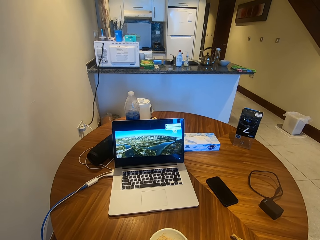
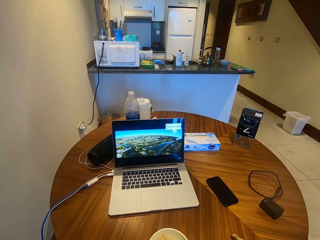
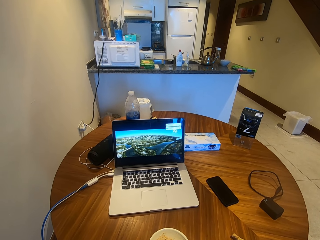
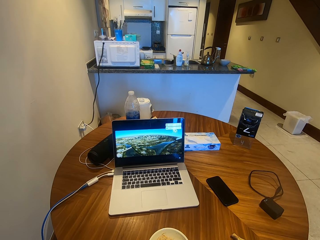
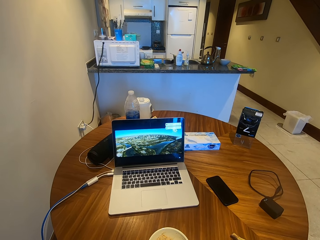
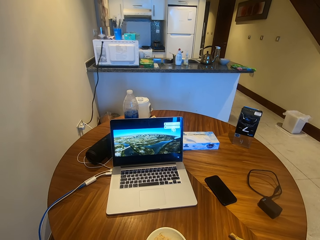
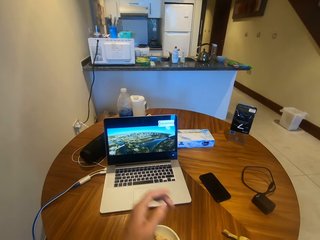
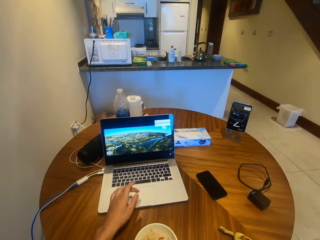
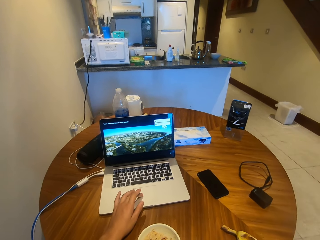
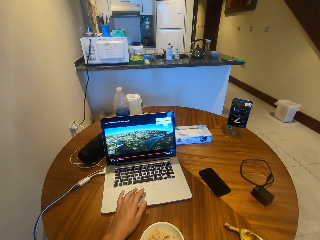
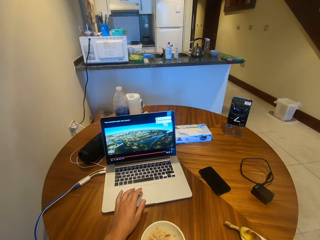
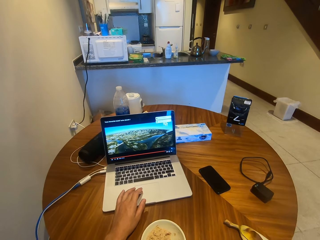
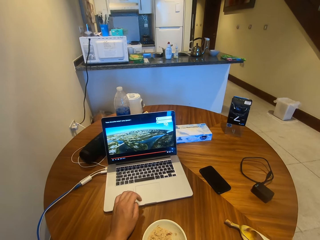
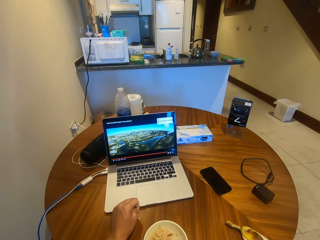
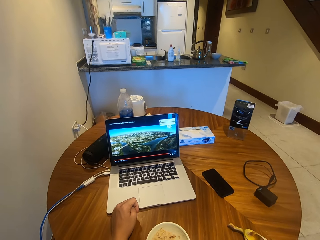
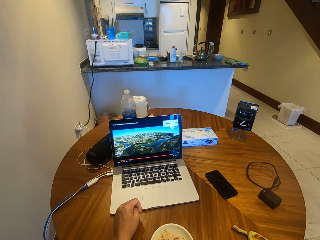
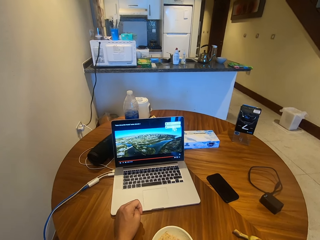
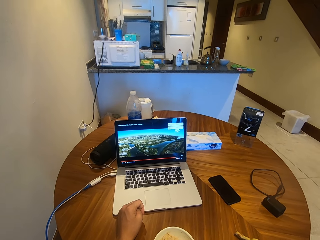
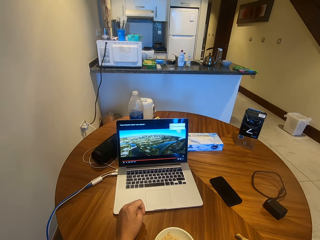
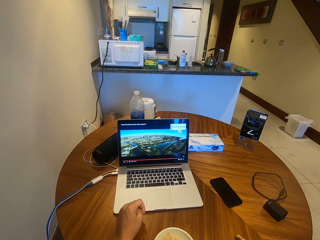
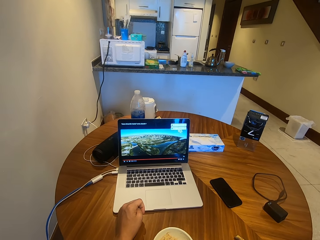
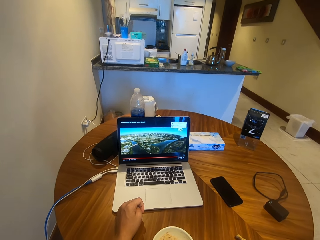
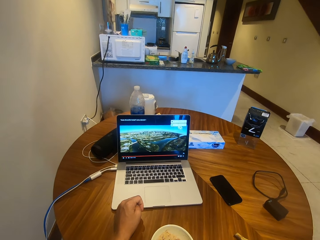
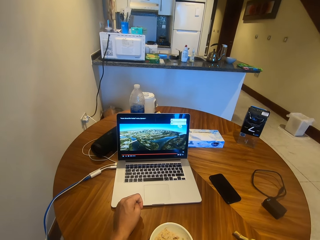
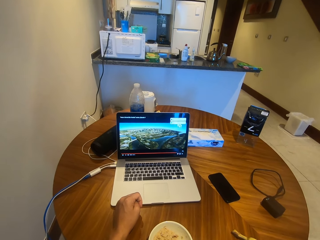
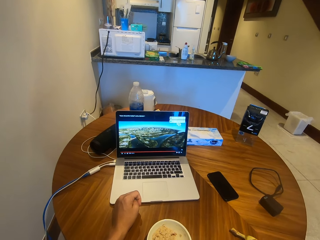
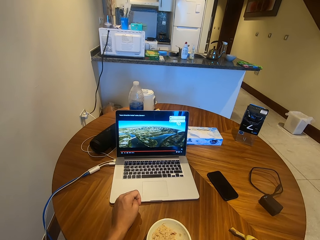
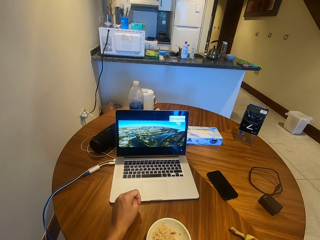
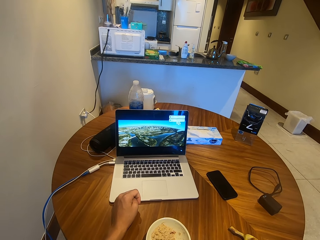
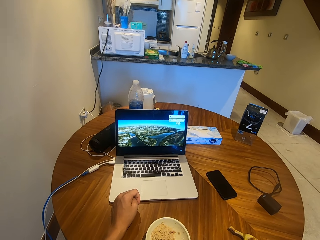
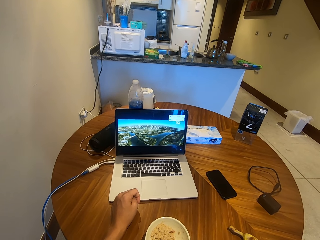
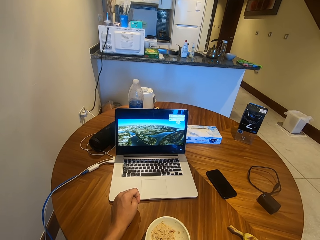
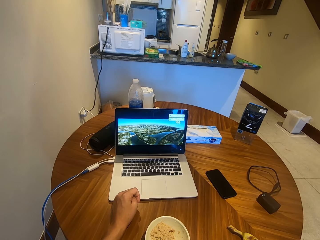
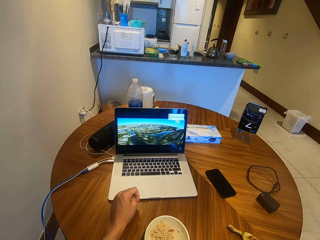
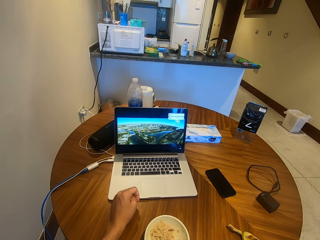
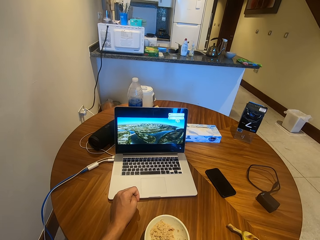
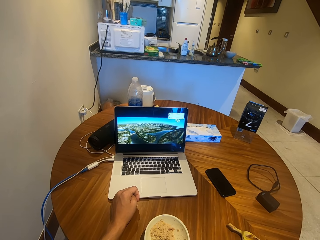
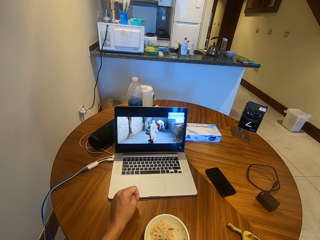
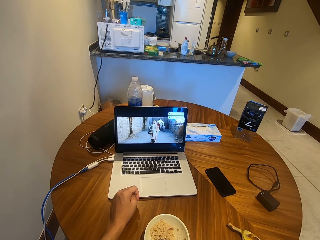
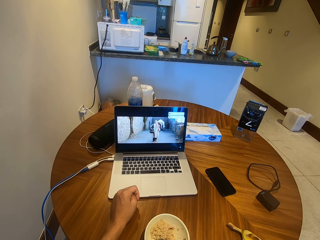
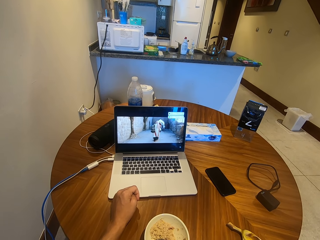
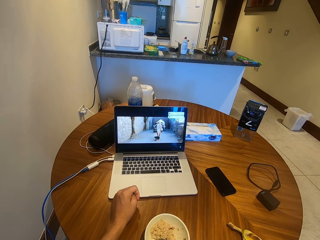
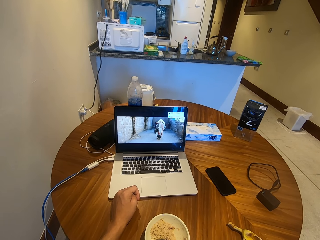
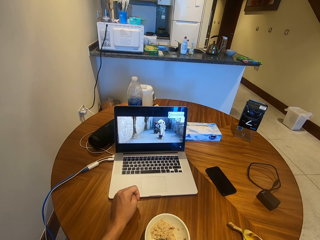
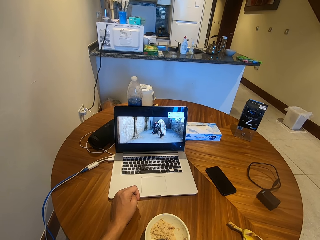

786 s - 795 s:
The camera wearer moves their hand. They scroll on the laptop. They move their hand around the touch pad. They stop to scroll the laptop. They move their hand. They watch a movie from the laptop.

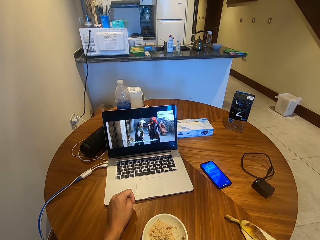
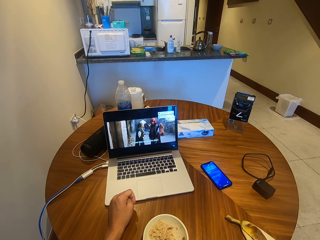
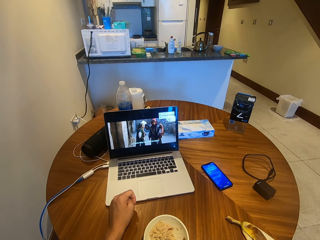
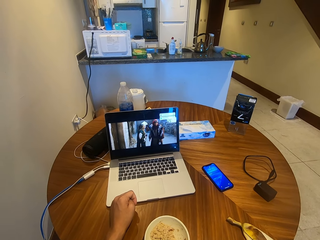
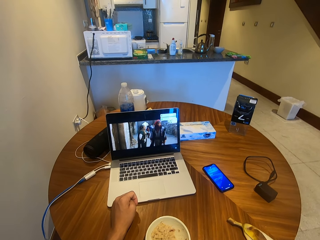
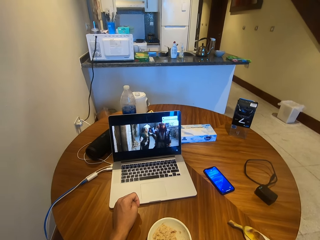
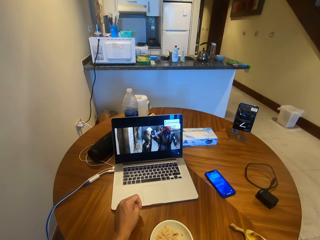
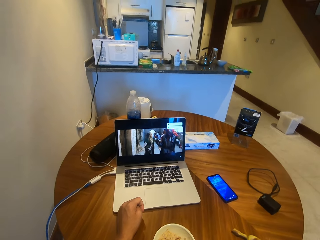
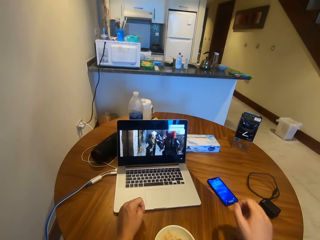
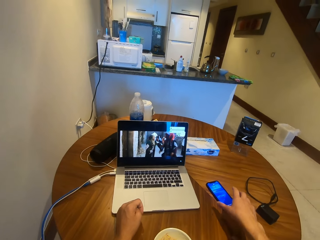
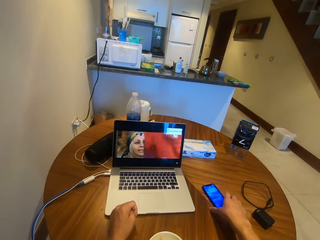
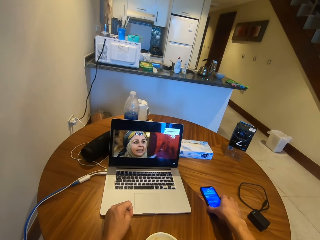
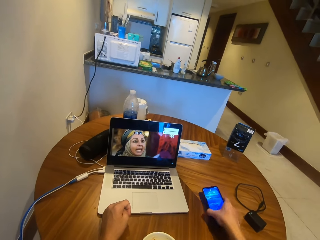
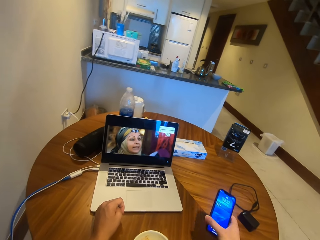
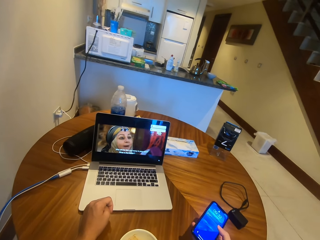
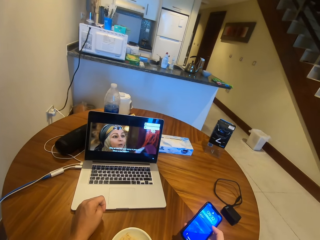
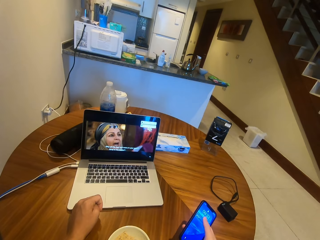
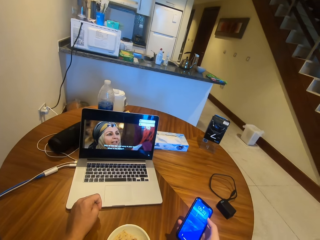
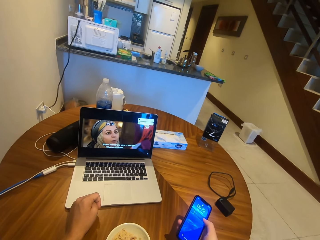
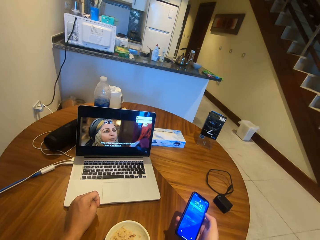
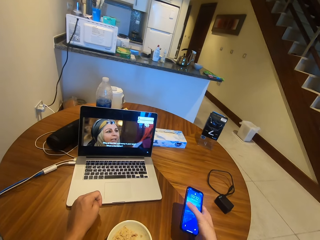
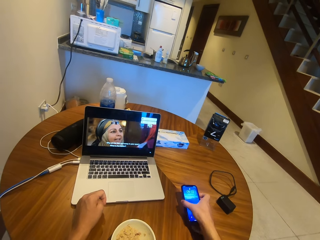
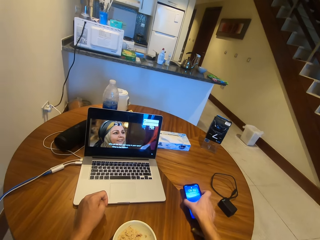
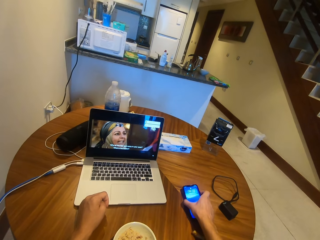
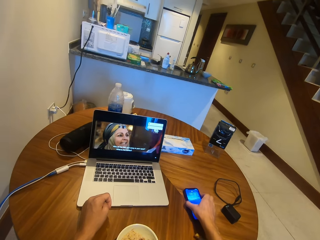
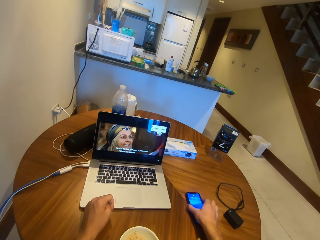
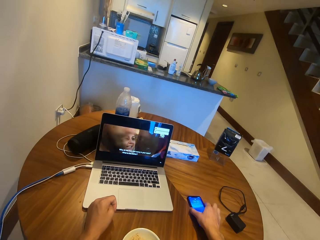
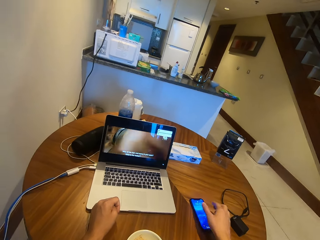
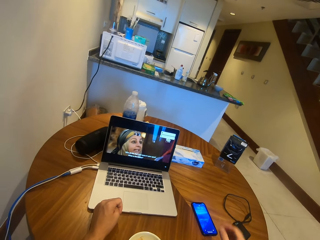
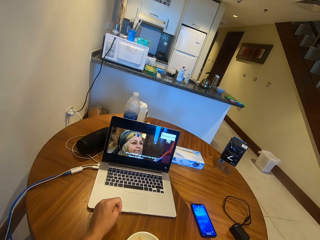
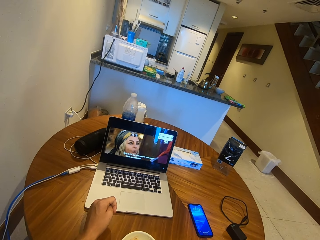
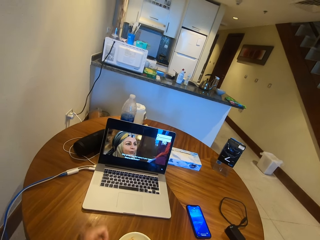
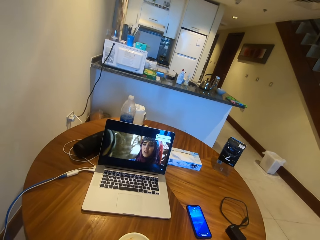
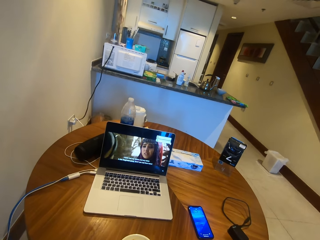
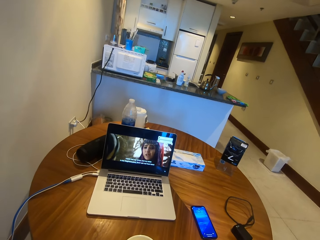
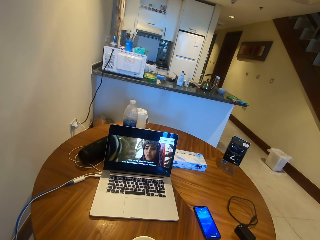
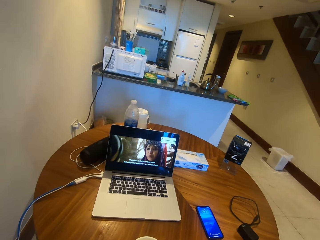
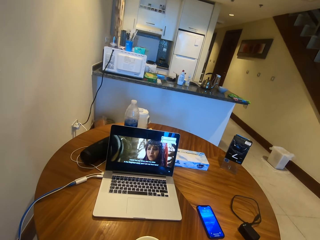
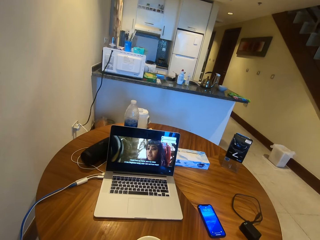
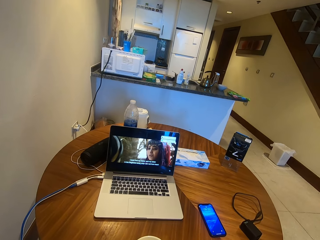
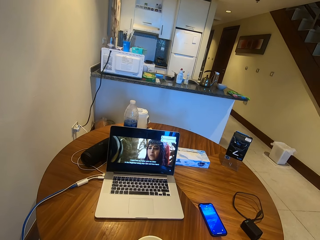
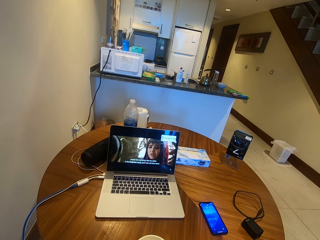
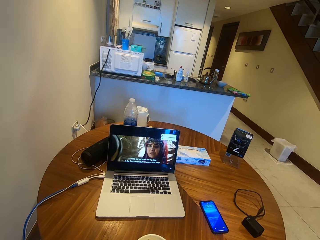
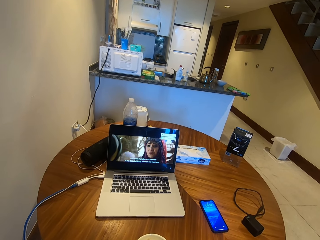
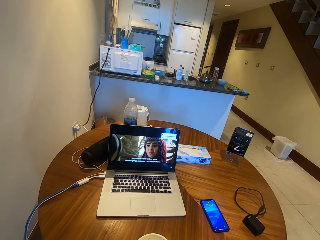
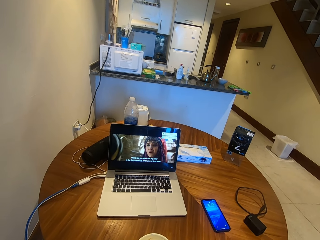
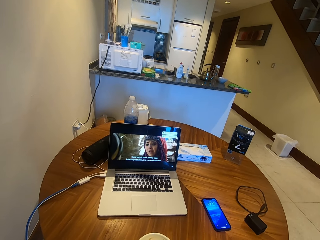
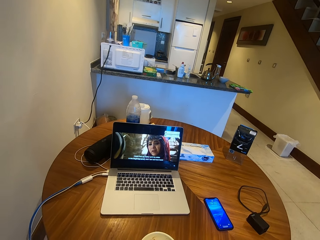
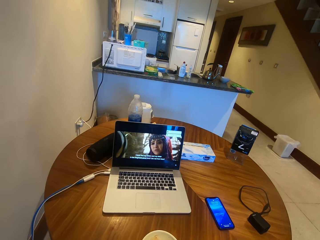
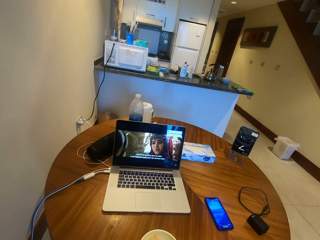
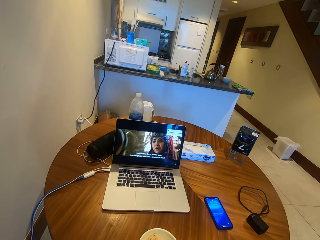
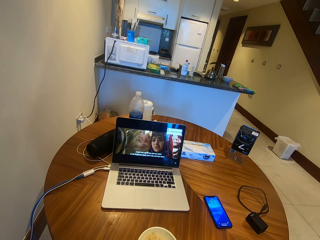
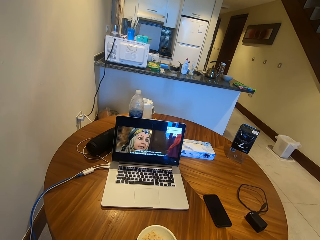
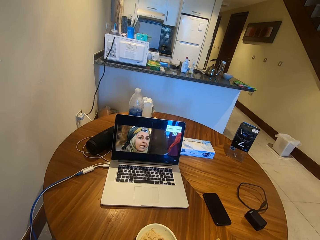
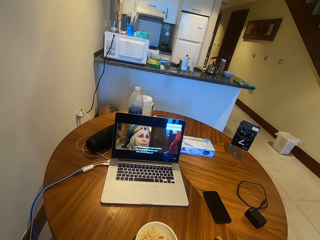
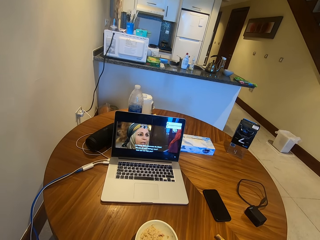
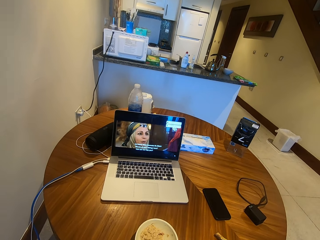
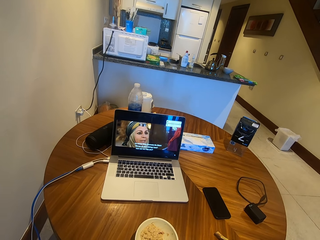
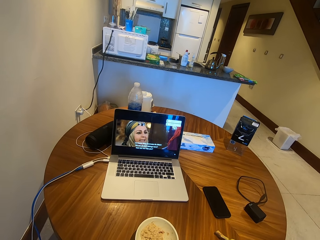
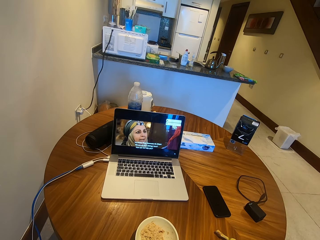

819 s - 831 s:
The camera wearer moves a hand. They pick up the mobile phone from the table. They move the phone. They use the phone. They move the phone. They place the phone on the table. They move a hand. They watch a movie from the laptop.
